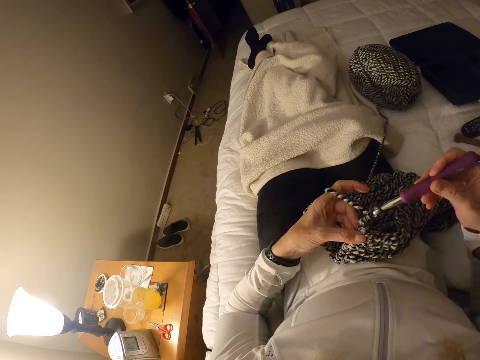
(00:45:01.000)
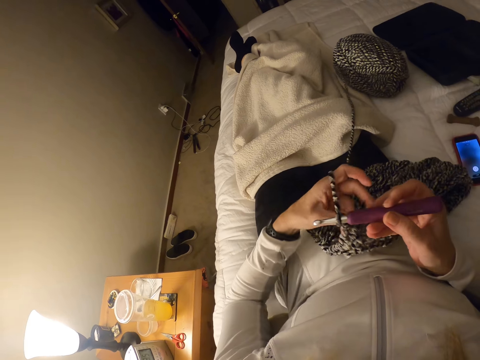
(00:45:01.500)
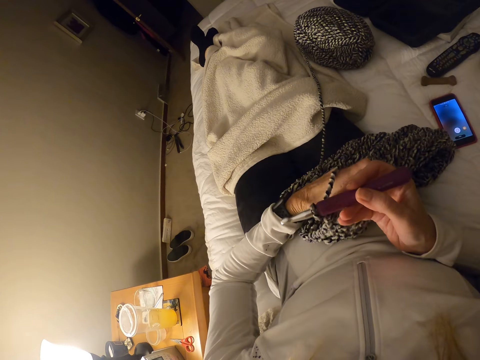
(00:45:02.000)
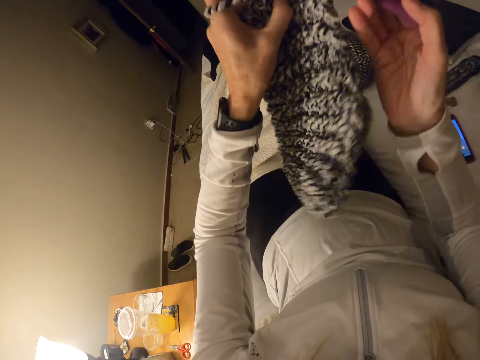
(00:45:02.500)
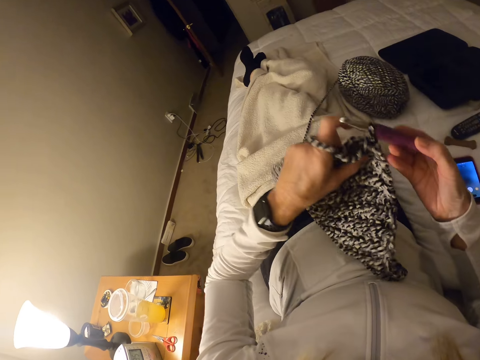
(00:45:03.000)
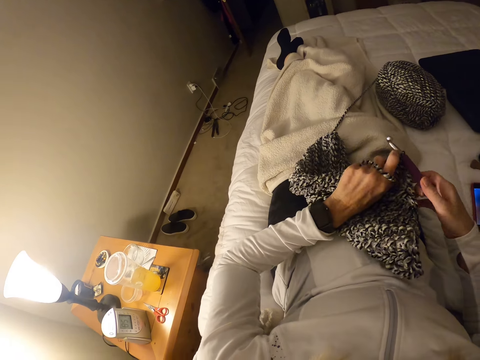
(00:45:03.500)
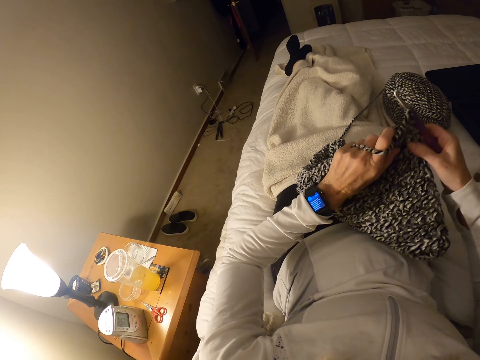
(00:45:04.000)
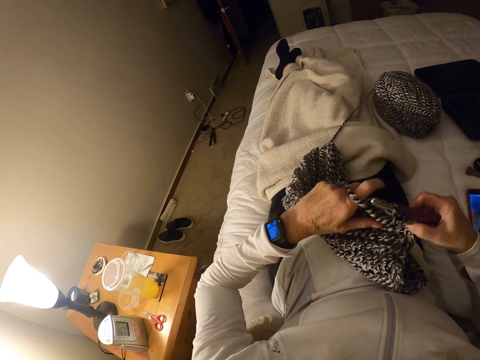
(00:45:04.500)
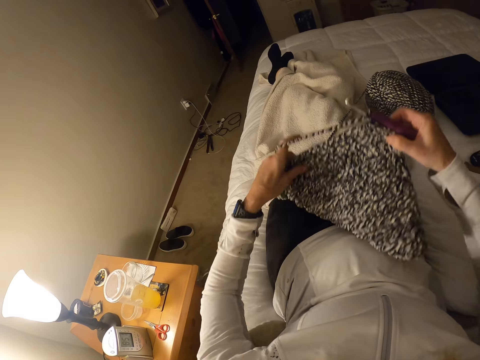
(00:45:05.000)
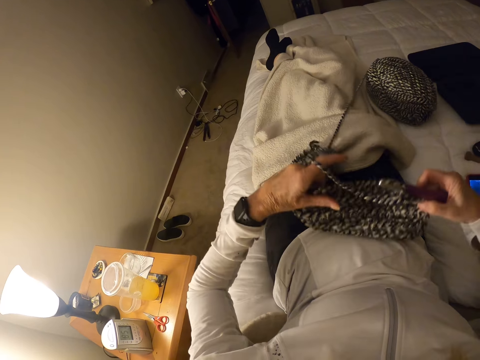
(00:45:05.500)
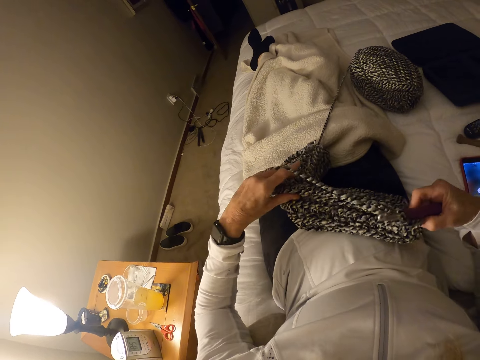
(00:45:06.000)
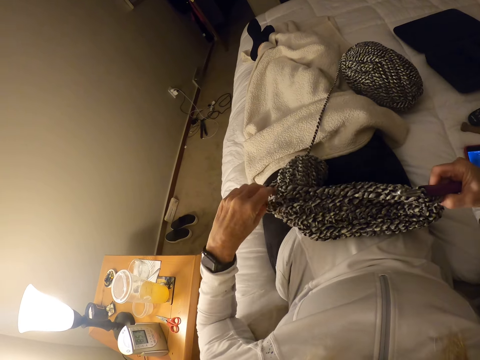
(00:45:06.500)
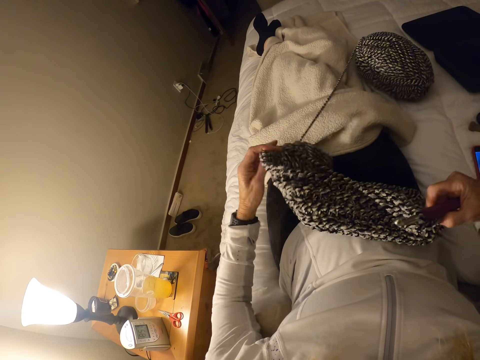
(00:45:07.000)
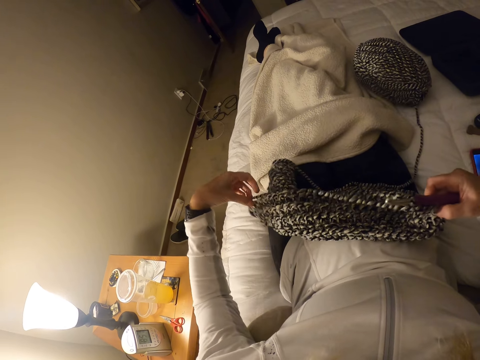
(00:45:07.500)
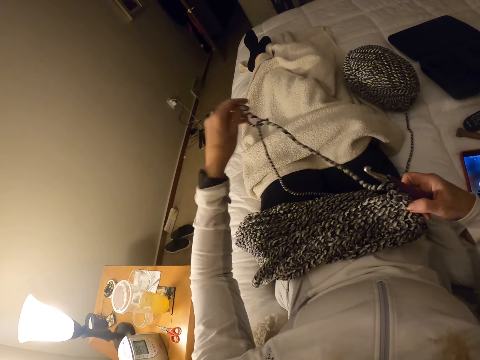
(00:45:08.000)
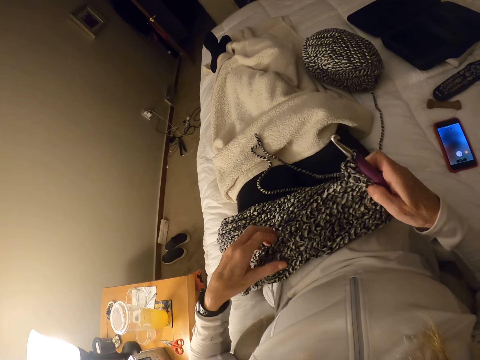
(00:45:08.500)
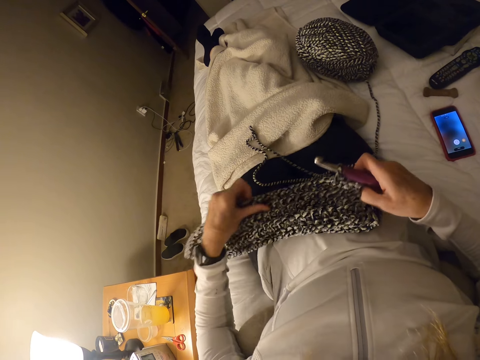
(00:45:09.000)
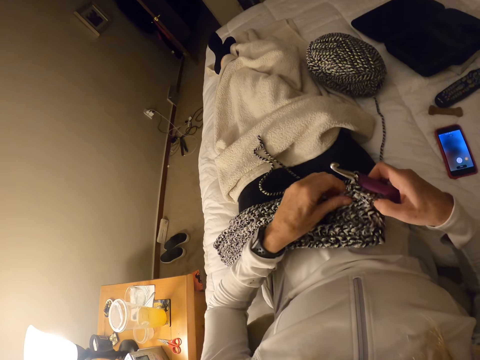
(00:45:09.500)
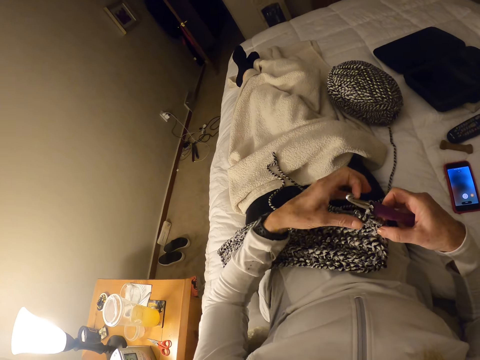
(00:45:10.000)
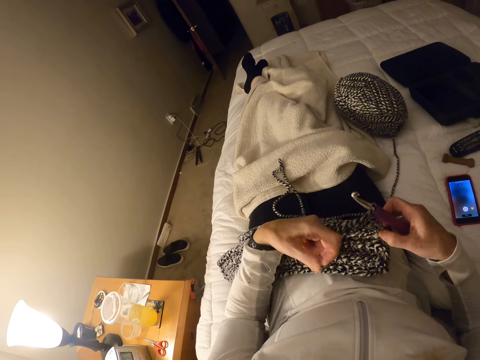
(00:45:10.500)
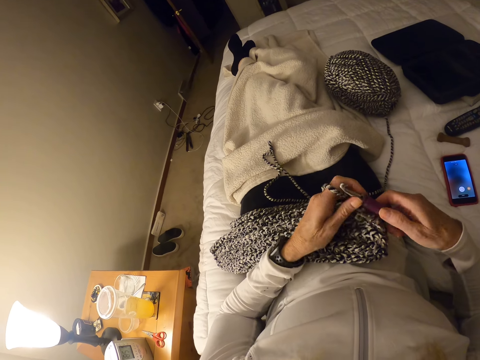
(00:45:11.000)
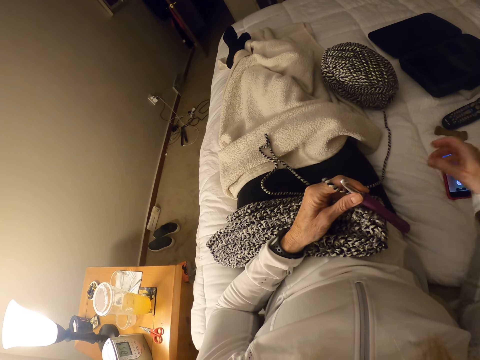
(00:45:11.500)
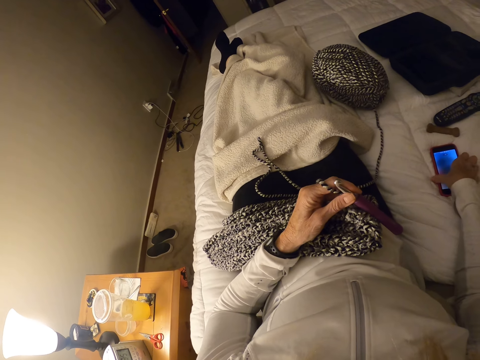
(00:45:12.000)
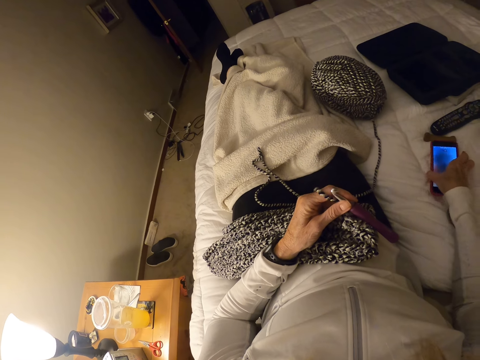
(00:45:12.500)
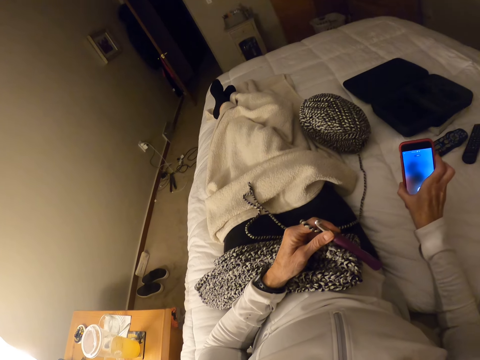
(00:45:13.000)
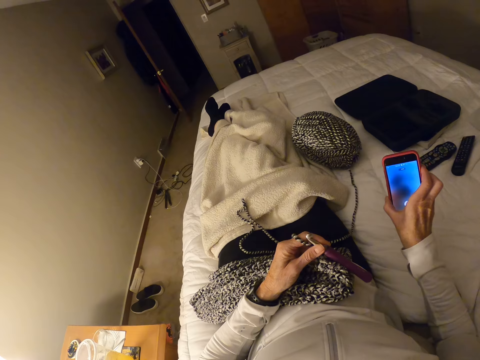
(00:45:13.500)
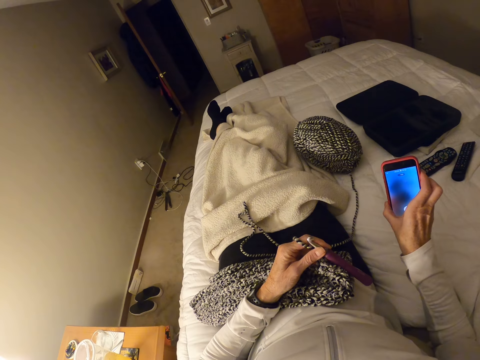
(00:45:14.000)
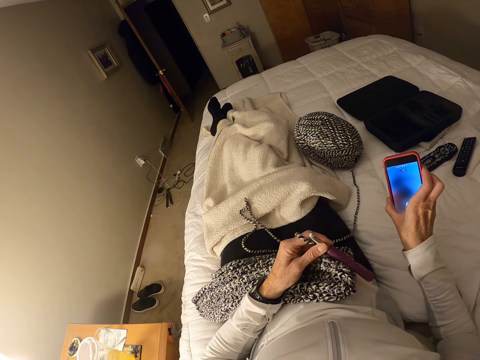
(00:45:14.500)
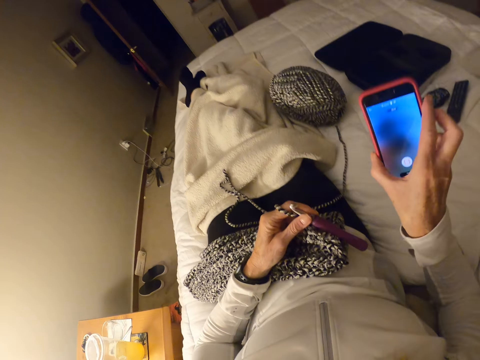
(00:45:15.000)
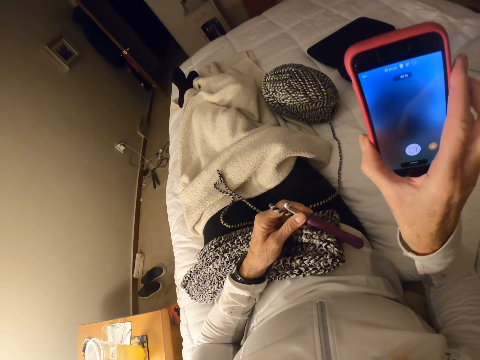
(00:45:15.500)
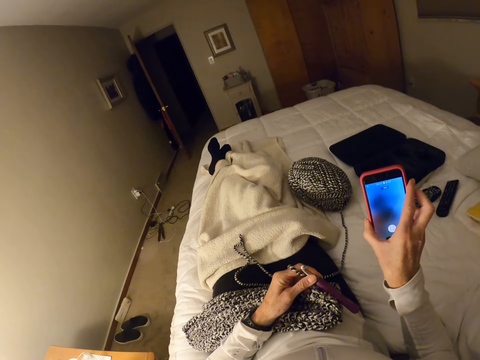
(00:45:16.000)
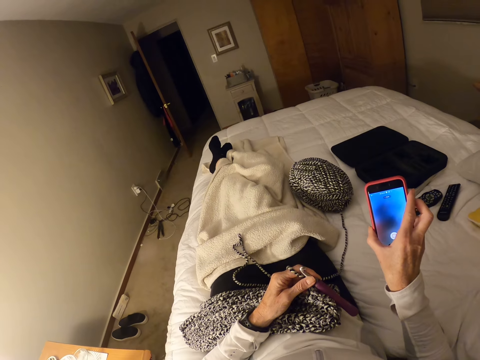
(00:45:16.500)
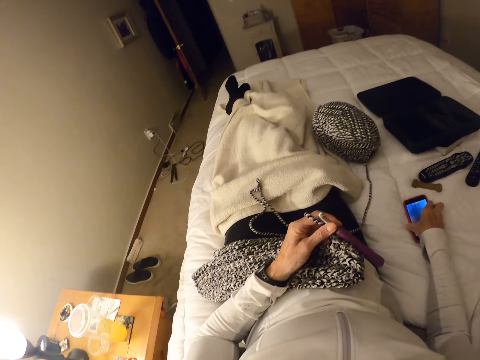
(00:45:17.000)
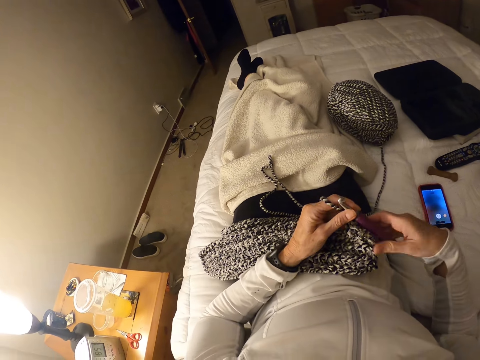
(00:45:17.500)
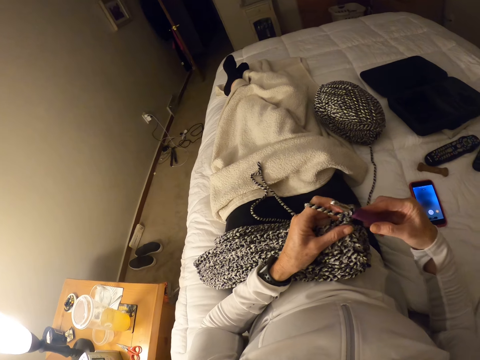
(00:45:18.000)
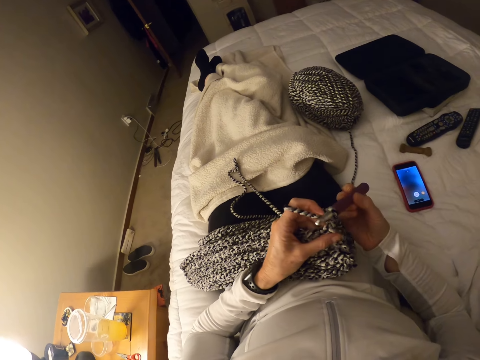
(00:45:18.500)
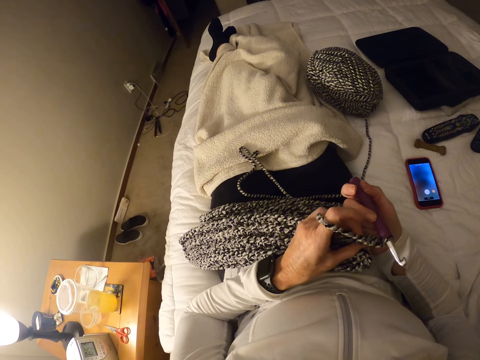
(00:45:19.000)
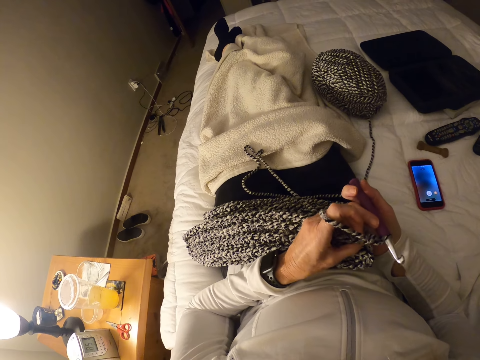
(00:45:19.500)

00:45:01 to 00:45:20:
The camera wearer turns the crochet cloth. They pick up a phone. They look at the phone. They look at the phone again. They place the phone on the bed. They hold the crochet hook with the right hand.

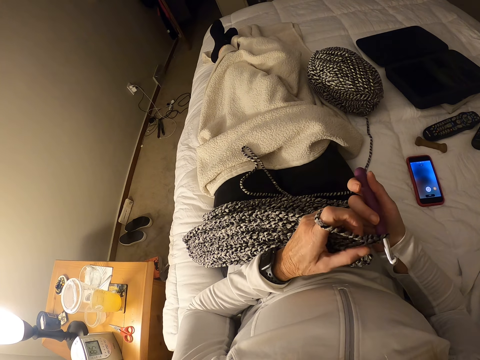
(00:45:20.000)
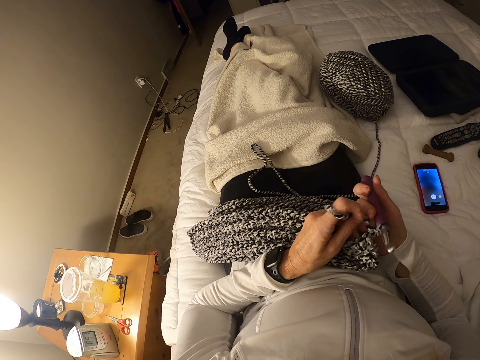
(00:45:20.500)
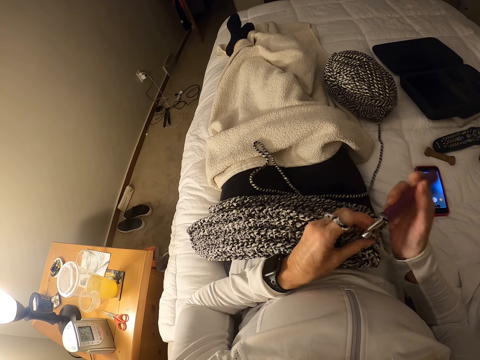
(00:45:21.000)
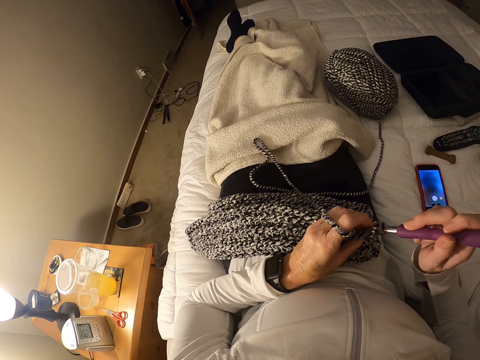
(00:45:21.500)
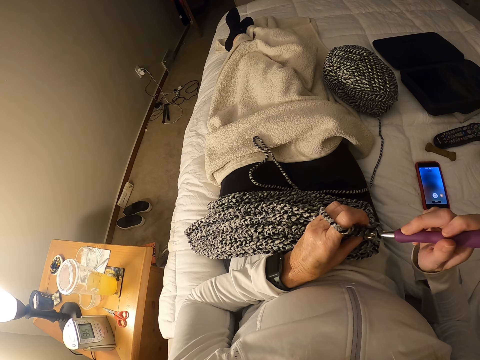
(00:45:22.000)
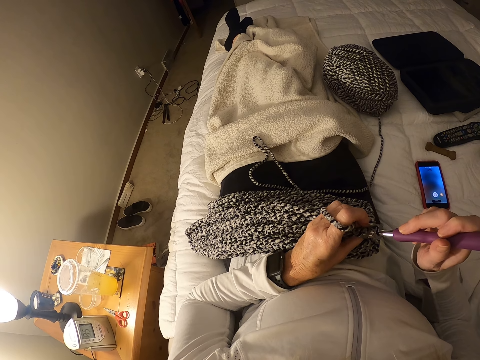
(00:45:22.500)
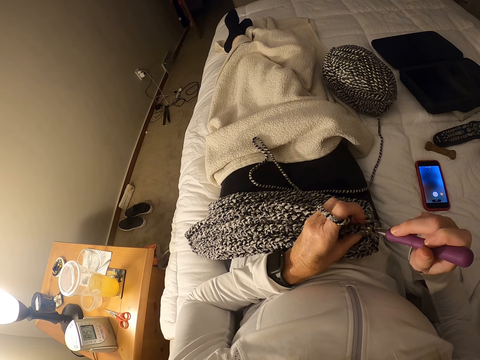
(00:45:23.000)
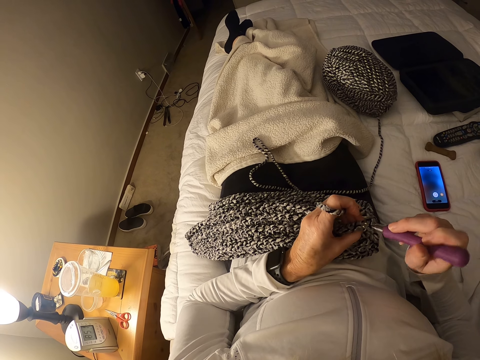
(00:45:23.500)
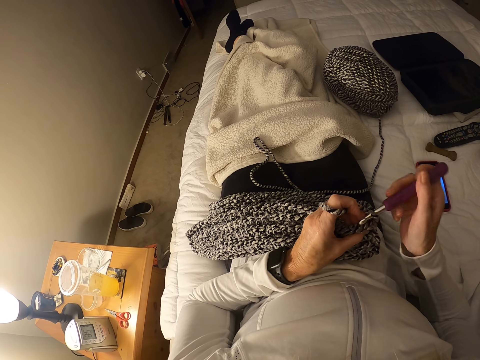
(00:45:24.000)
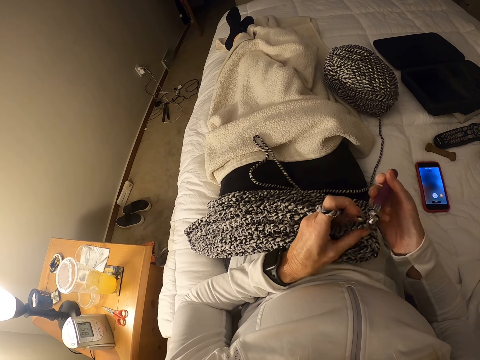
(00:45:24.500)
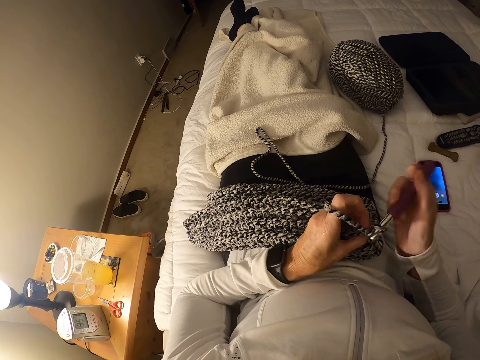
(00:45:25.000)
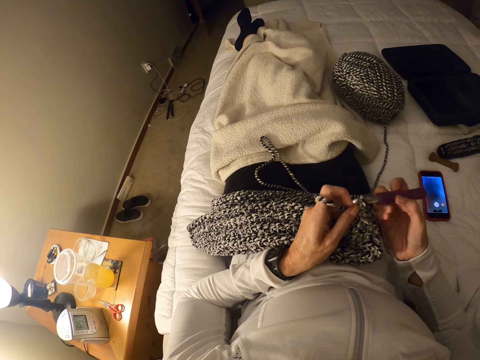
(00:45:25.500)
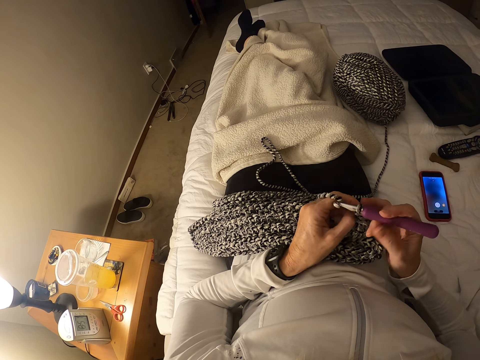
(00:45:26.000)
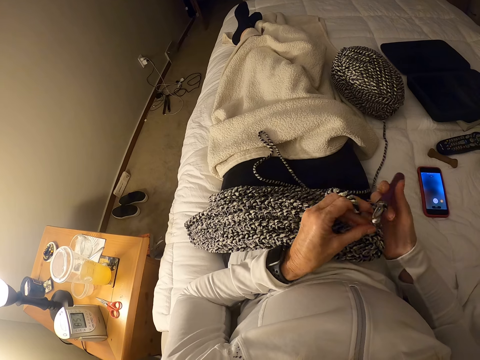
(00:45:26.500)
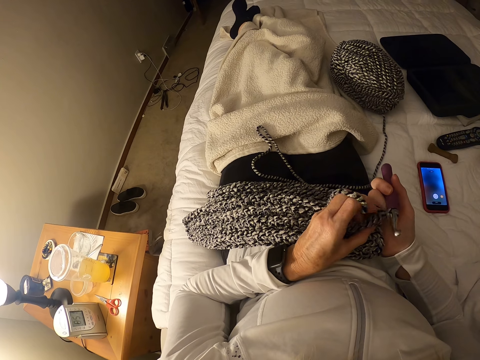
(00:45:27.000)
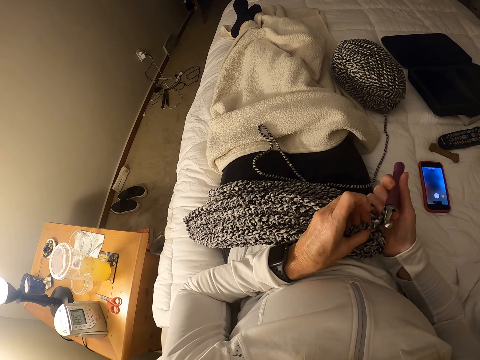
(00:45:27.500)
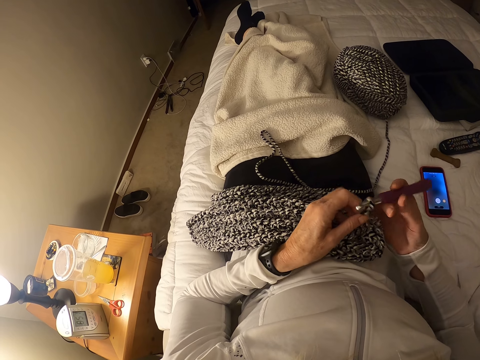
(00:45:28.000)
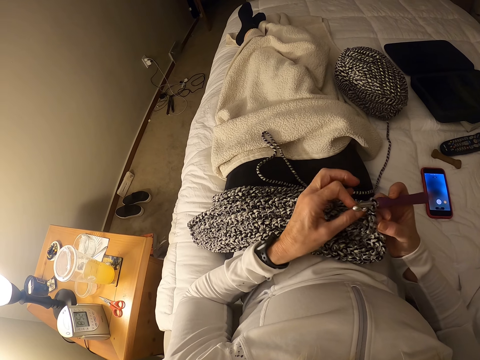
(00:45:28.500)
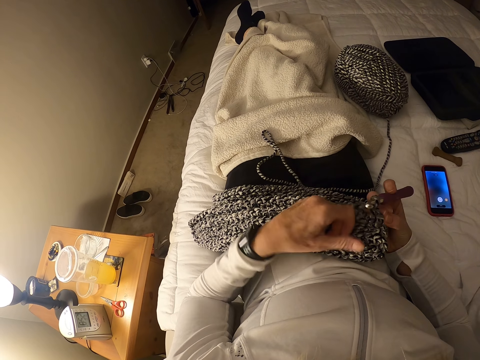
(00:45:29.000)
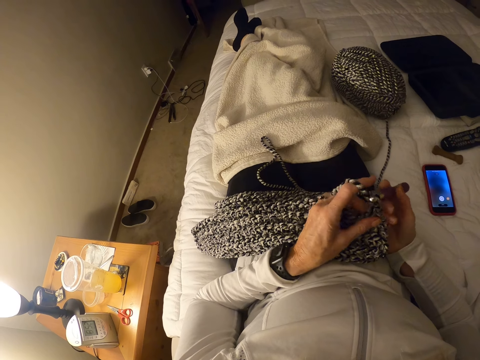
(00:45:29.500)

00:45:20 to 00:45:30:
The camera wearer crochets the crochet cloth. They fold the thread on the left hand.
